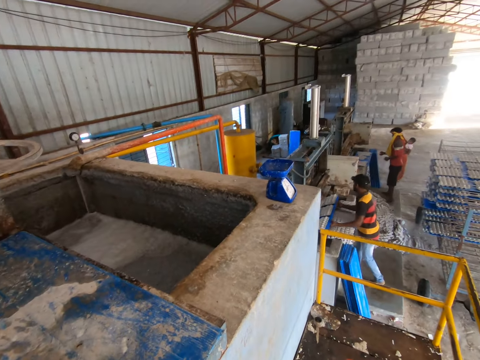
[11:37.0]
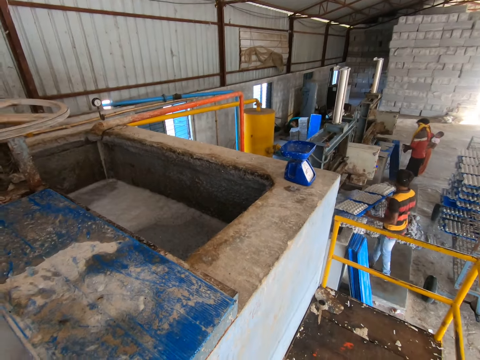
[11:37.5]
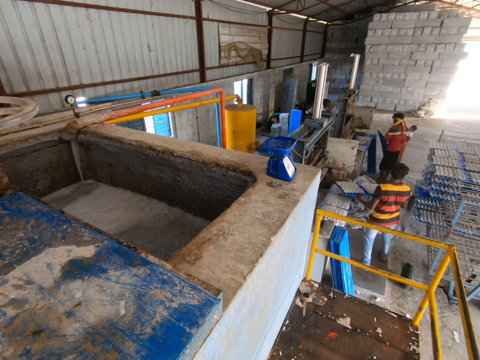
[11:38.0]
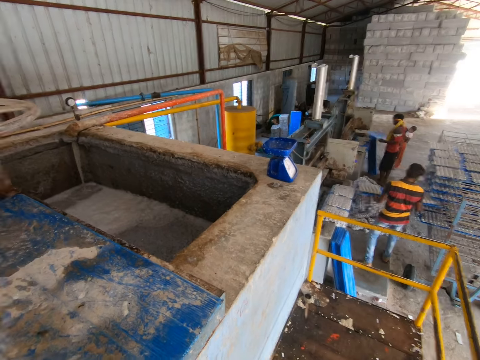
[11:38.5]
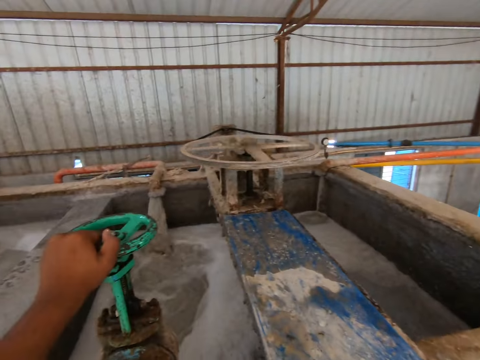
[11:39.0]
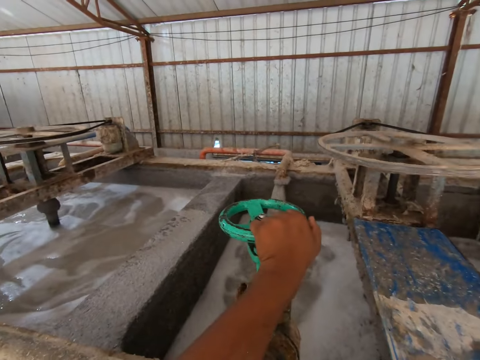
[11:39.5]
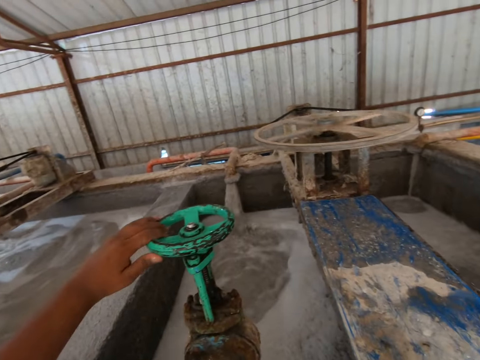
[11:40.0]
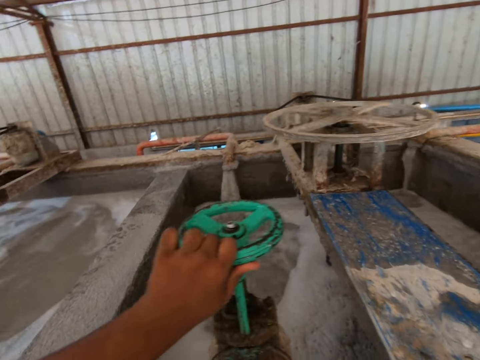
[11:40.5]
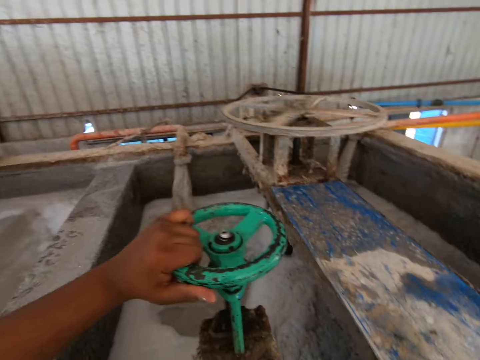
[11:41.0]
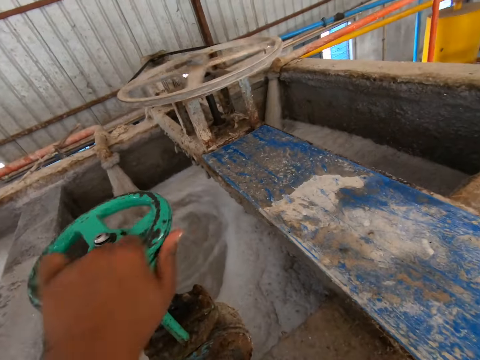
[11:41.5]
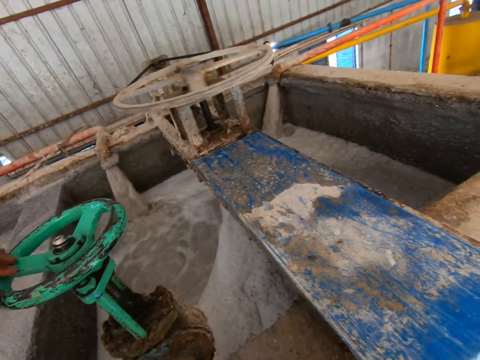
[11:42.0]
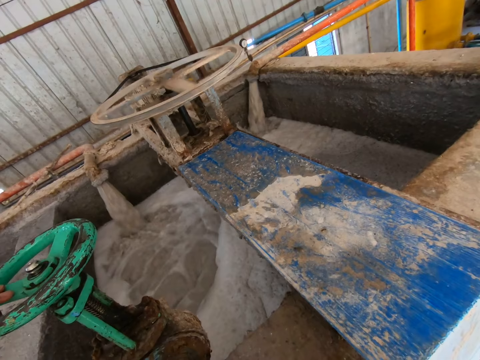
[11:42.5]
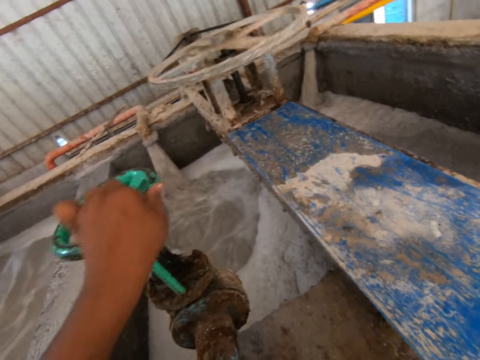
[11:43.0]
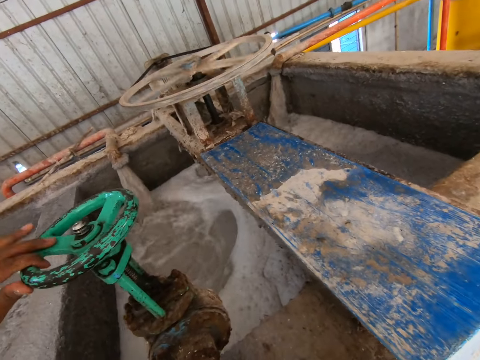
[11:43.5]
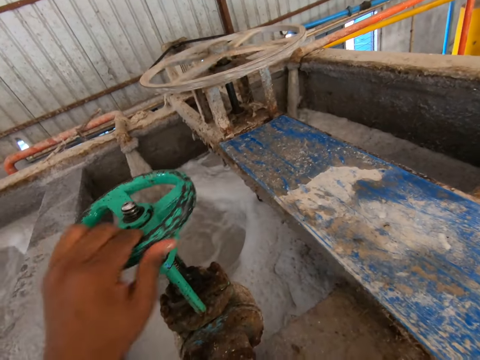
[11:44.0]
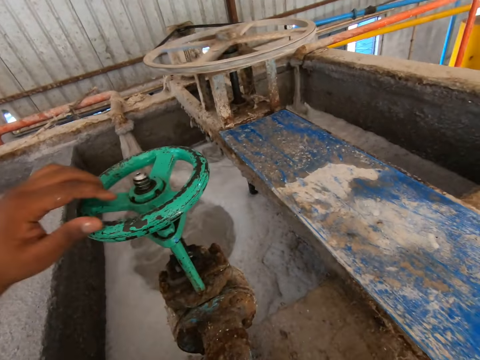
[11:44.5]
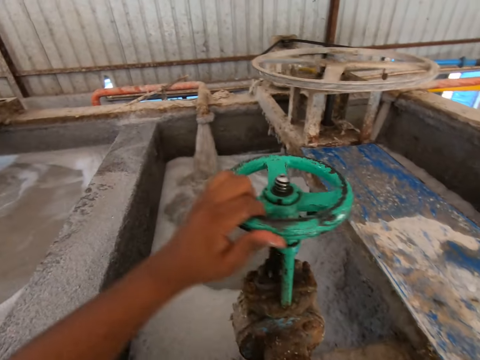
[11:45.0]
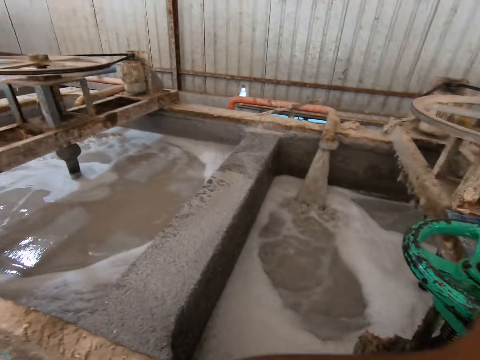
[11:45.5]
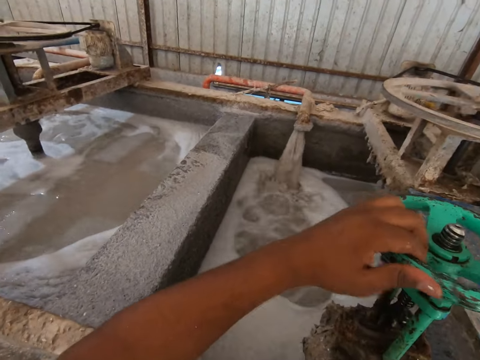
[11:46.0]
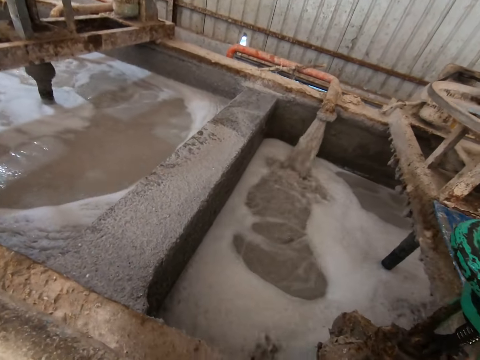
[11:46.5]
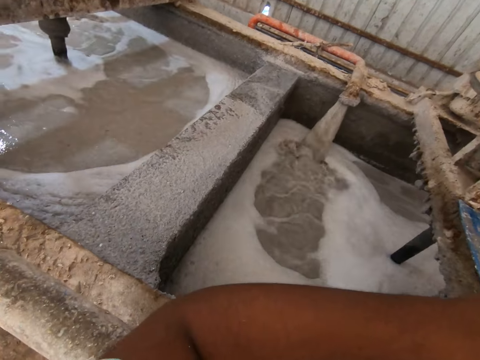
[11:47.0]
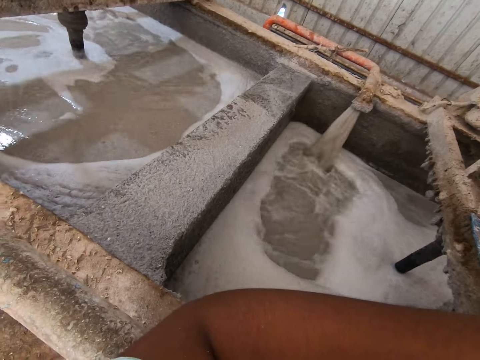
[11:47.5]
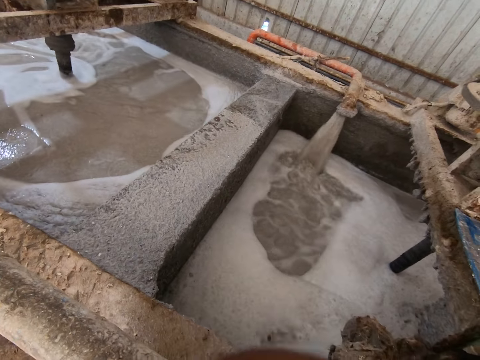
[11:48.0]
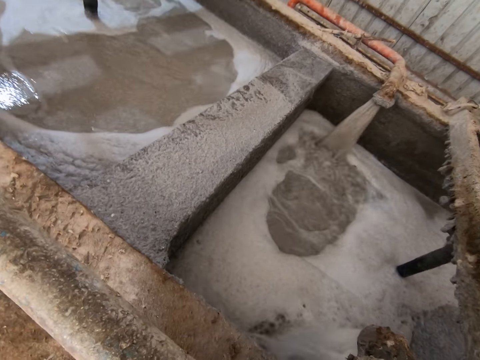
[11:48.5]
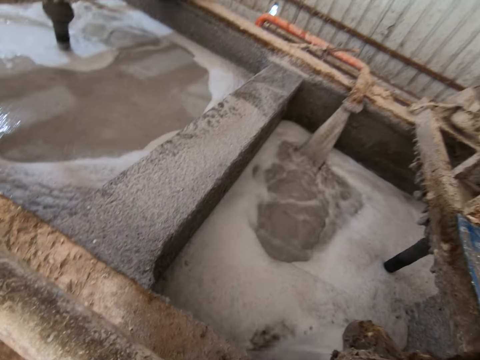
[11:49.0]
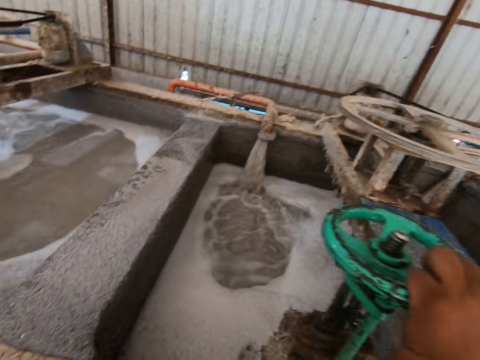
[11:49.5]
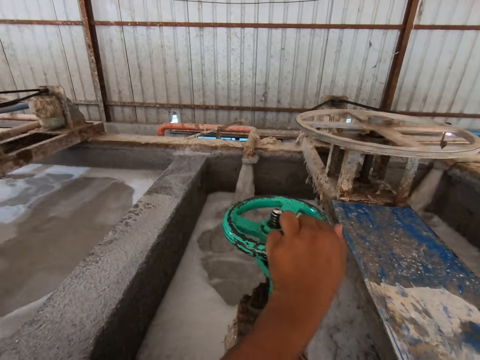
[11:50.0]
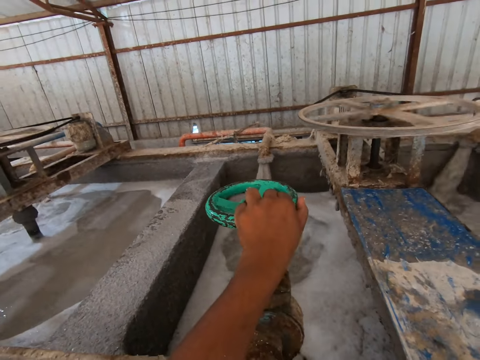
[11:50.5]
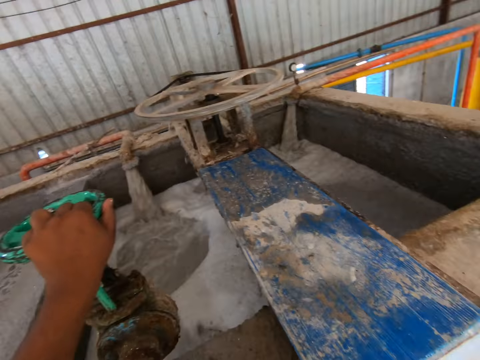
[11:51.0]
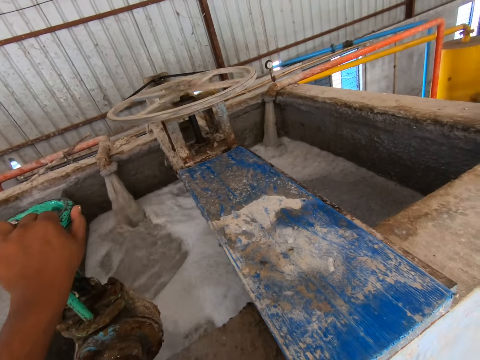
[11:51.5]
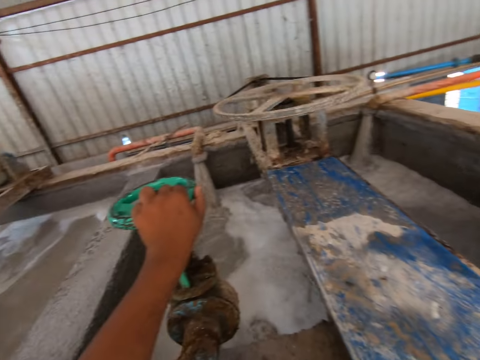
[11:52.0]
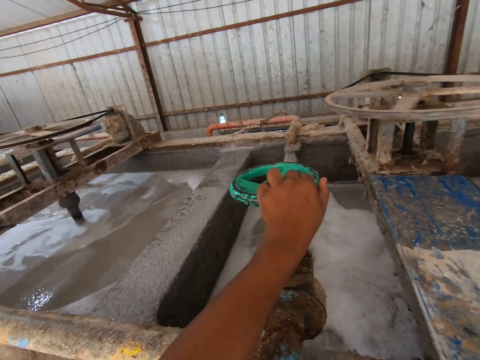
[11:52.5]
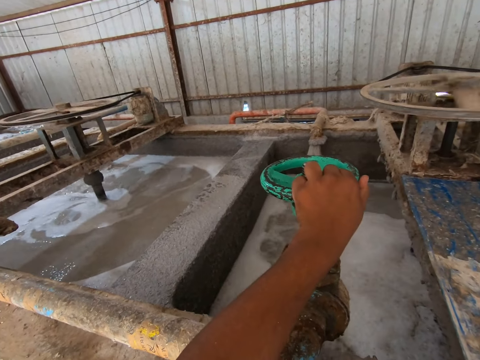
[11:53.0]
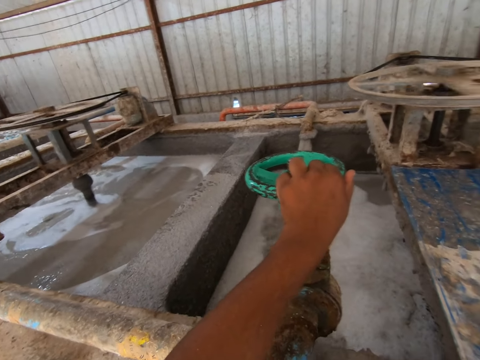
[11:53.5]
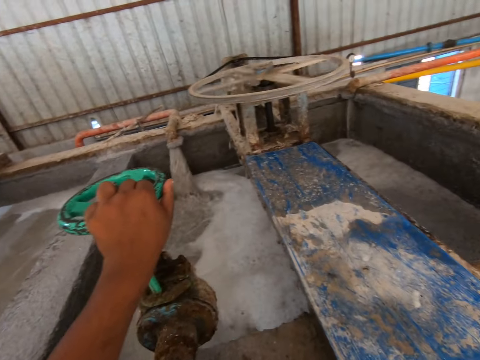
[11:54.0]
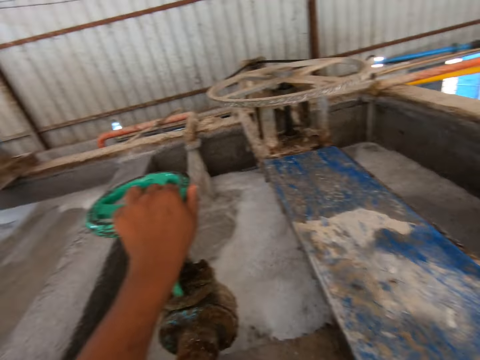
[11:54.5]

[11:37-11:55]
A man removes a tray of egg cartons from the egg carton making machine with his hands. Another man picks a tray from the ground with his hands. The first man places the tray of egg cartons in the shelf with his hands. The camera wearer turns the pipe wheel with his left hand. He stops work. He looks around.

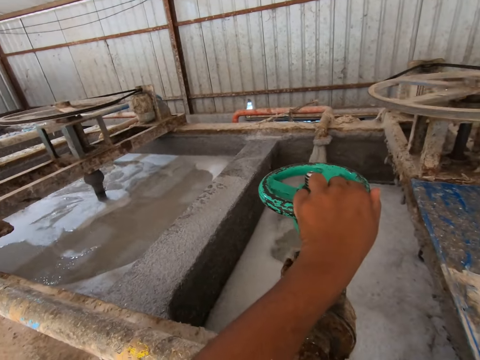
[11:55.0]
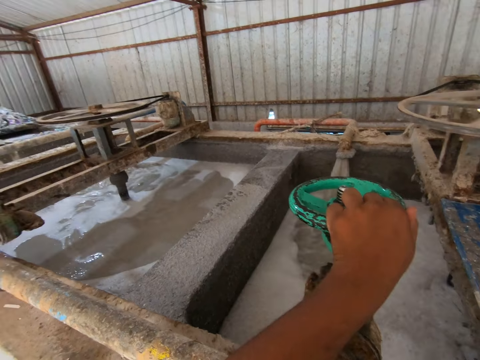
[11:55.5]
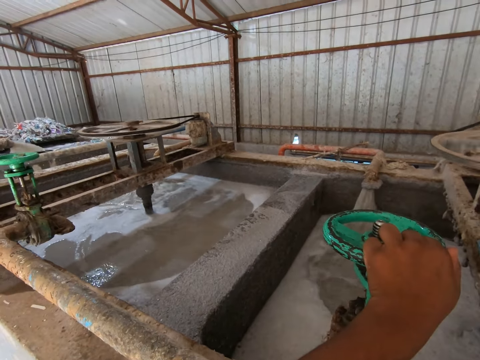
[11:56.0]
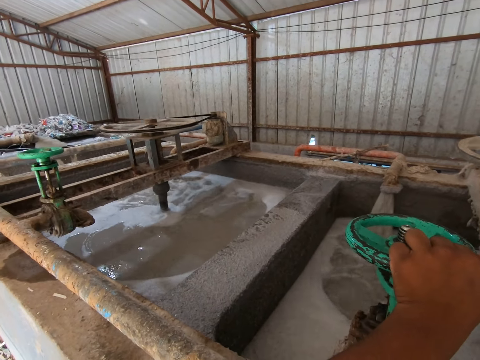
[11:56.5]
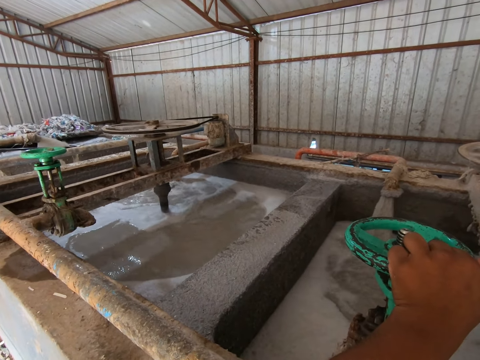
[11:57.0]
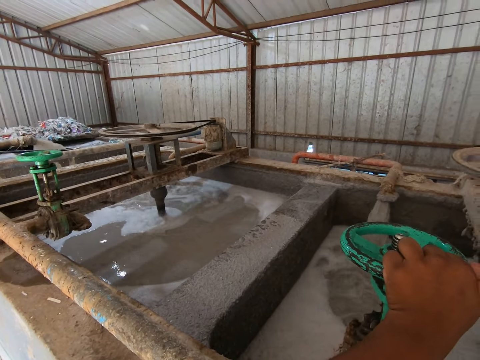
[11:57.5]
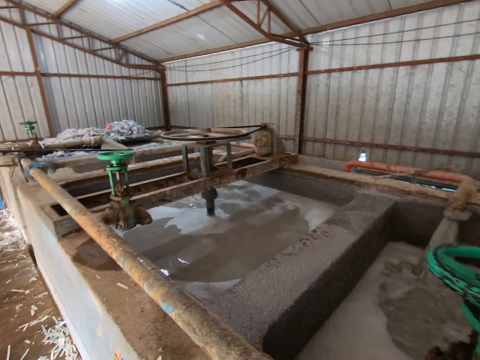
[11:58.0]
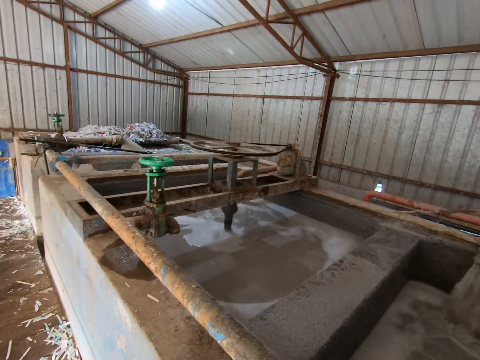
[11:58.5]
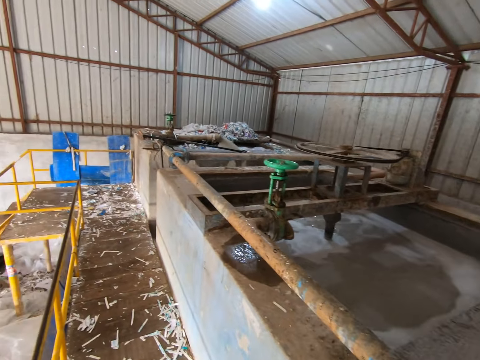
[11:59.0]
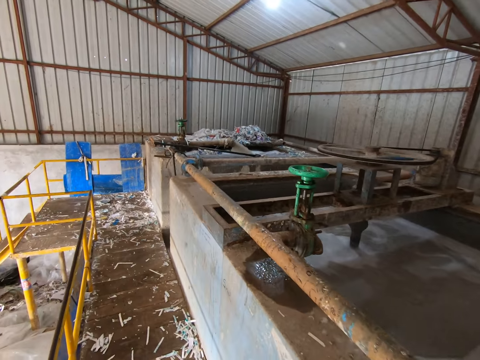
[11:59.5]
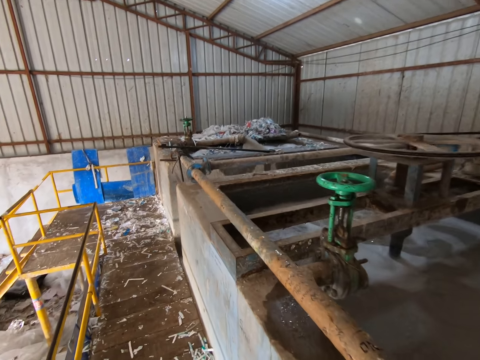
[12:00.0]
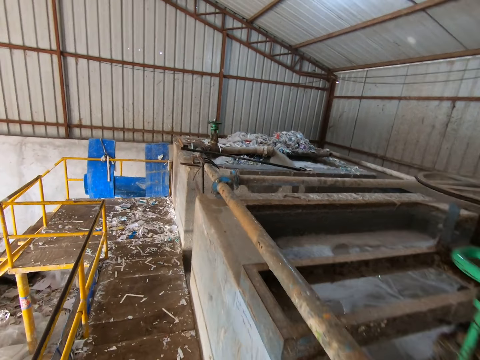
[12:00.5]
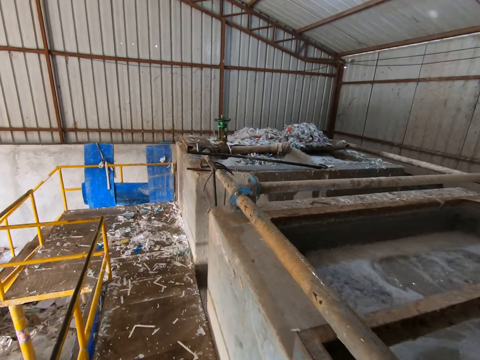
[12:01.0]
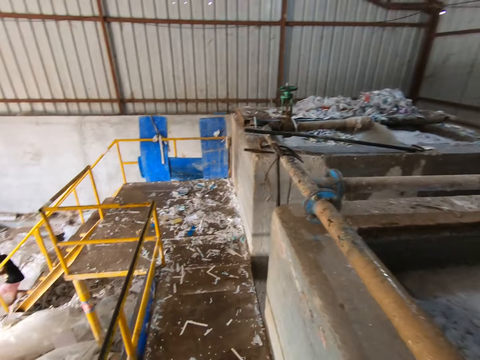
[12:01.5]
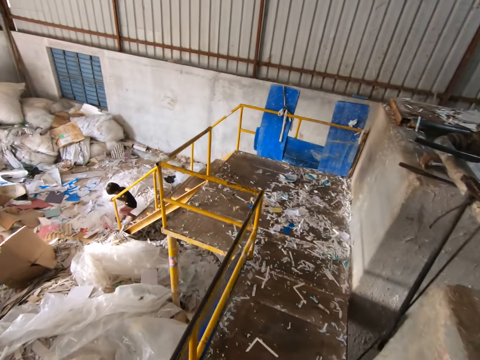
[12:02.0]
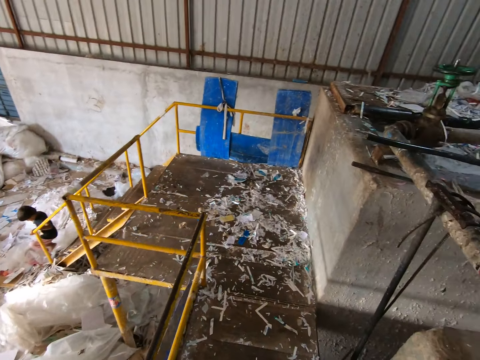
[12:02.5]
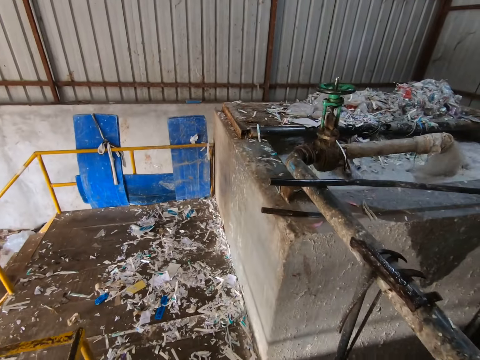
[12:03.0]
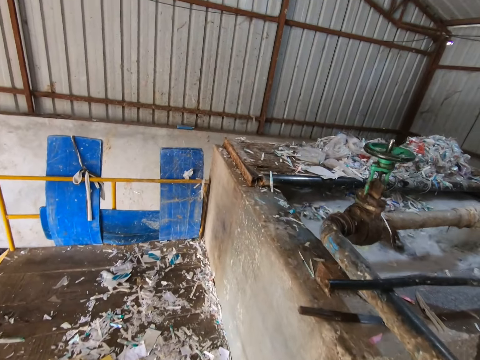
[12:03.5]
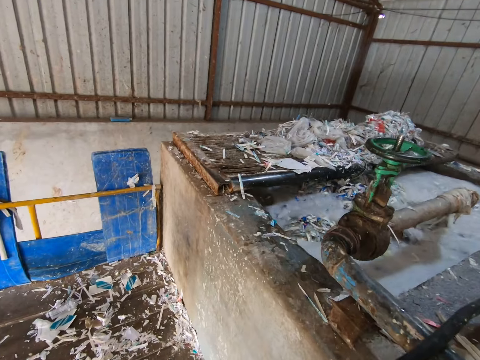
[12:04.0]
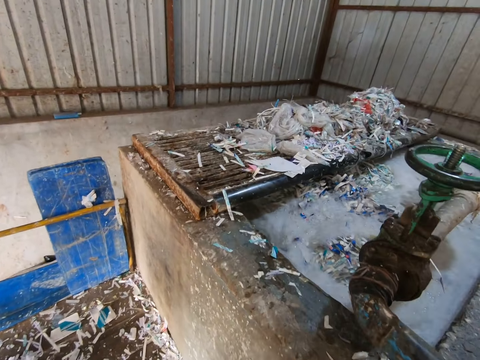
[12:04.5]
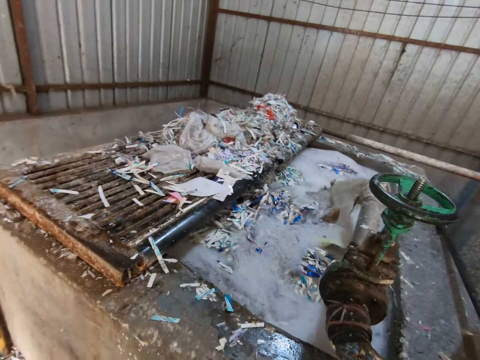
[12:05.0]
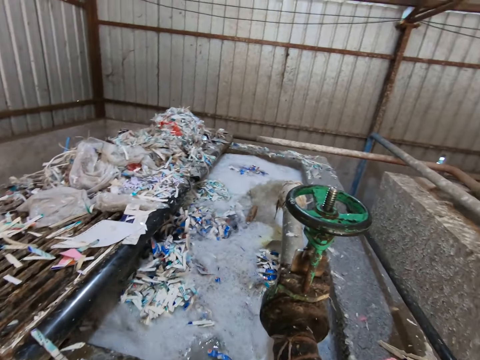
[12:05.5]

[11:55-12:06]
The camera wearer walks towards the concrete pond. A boy climbs down a staircase.
